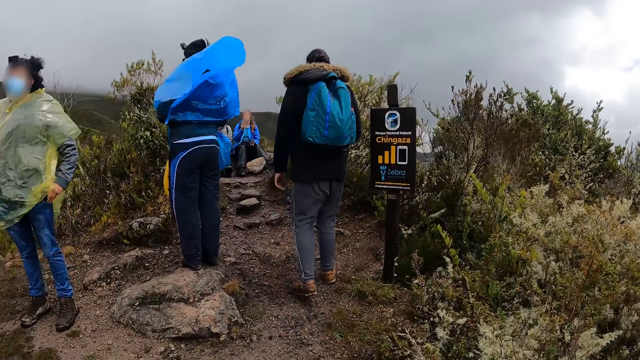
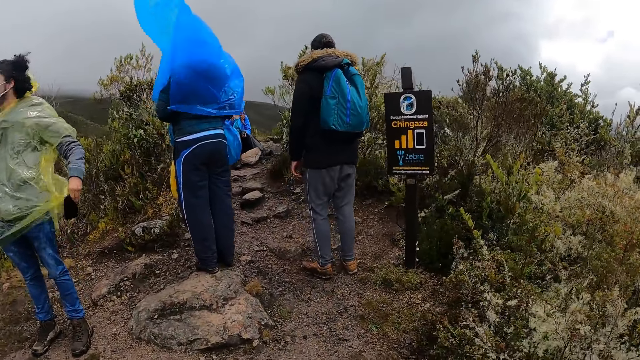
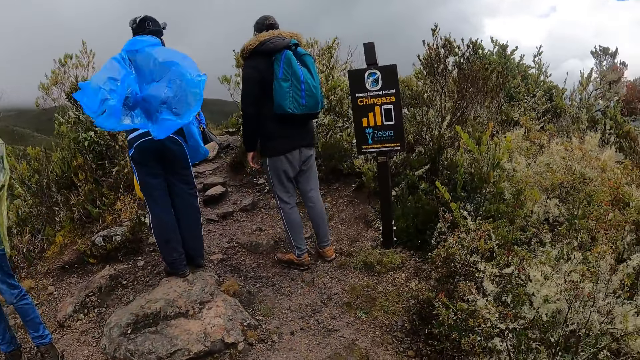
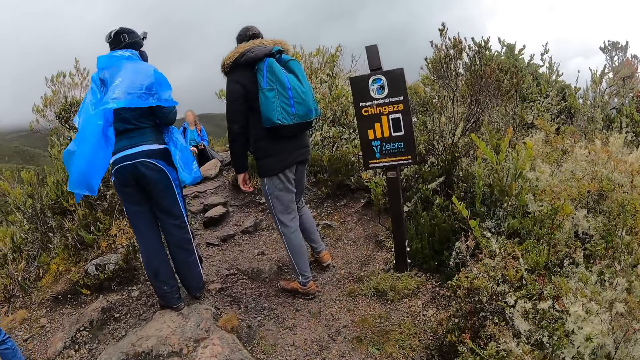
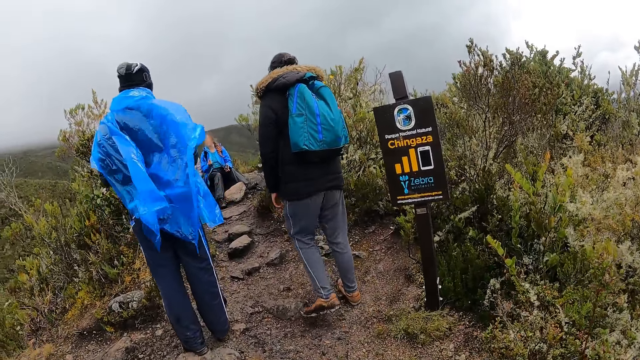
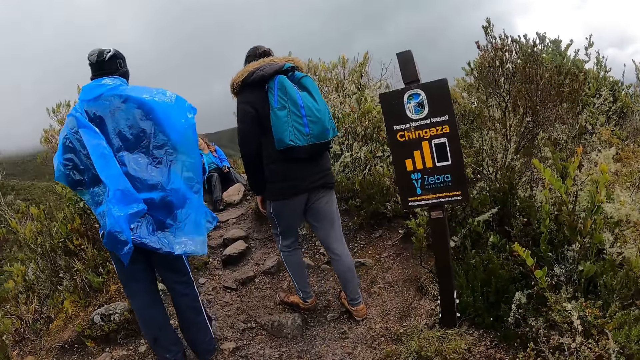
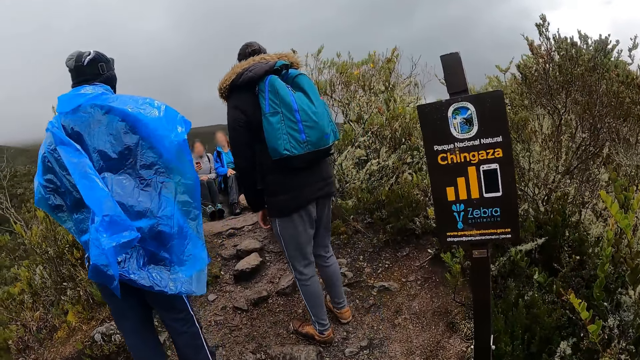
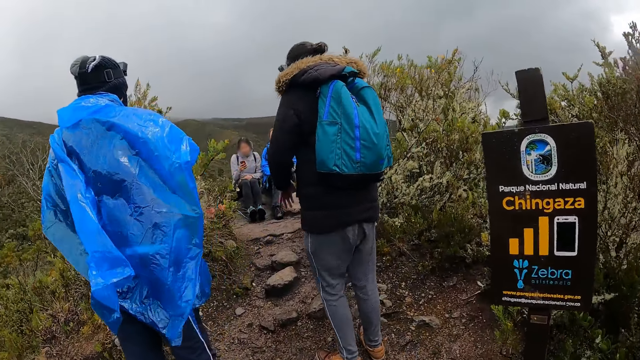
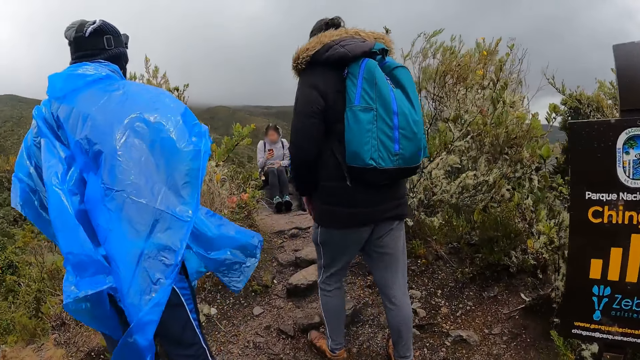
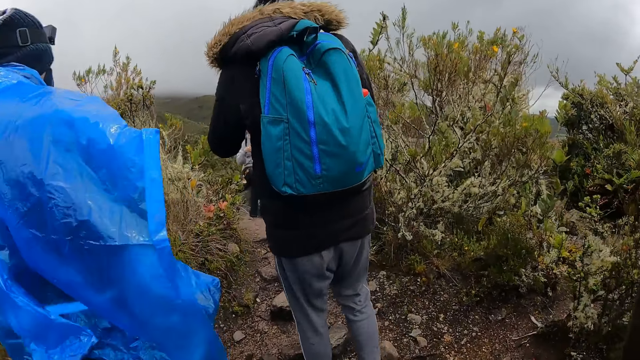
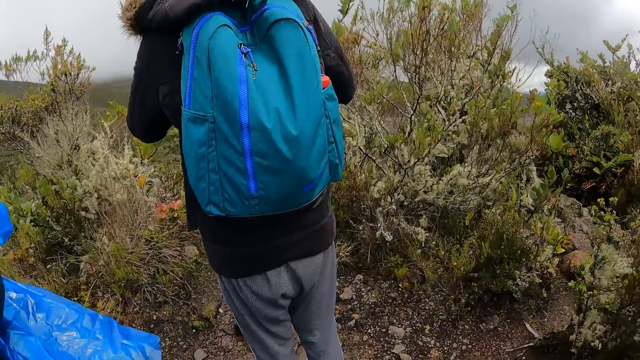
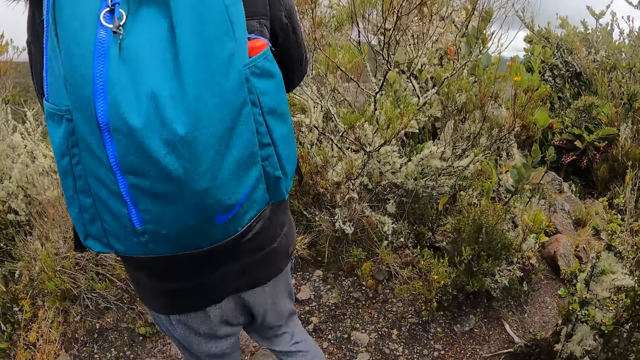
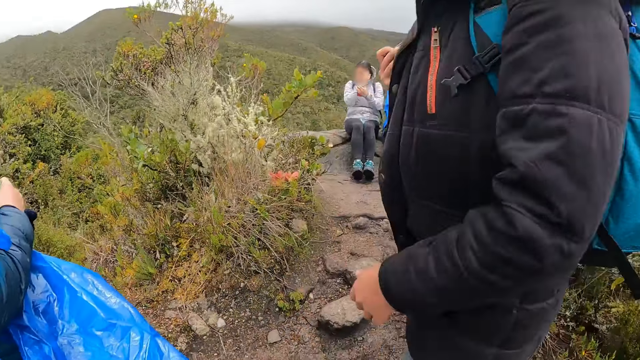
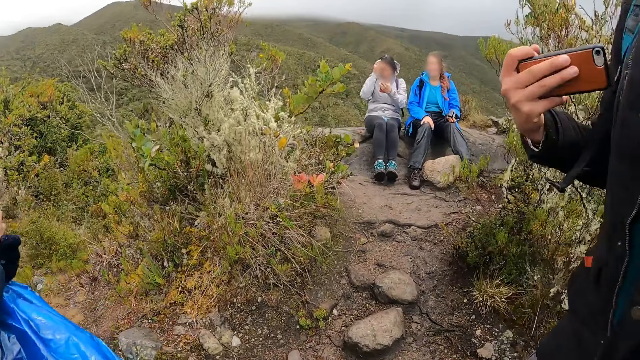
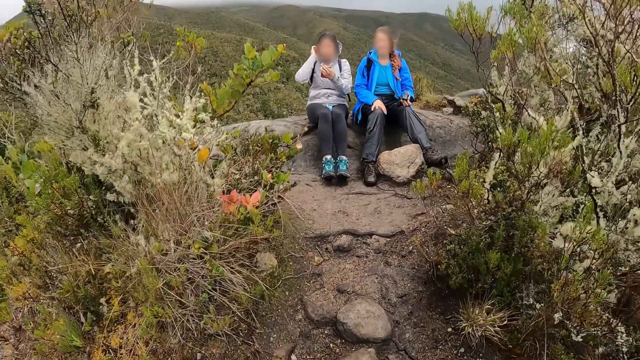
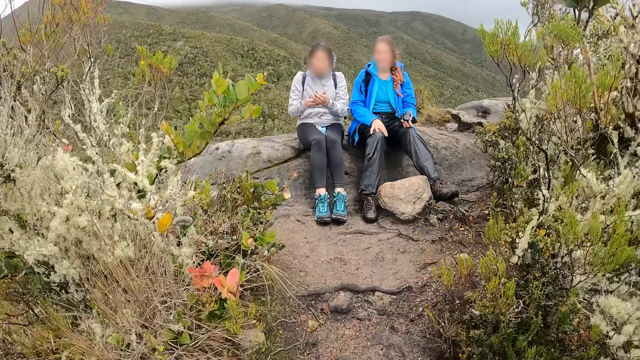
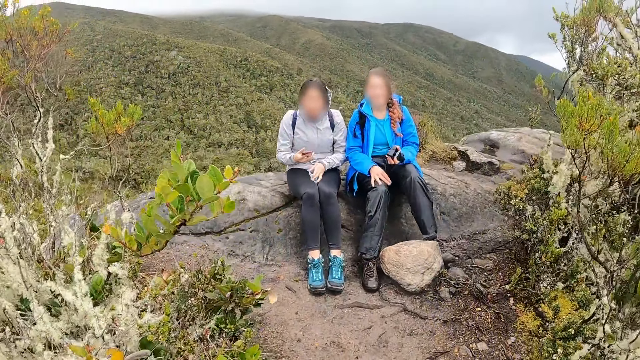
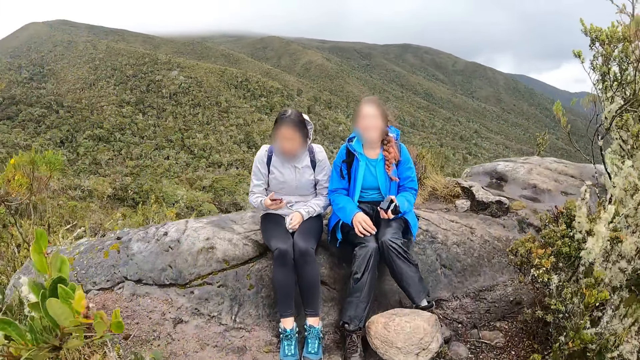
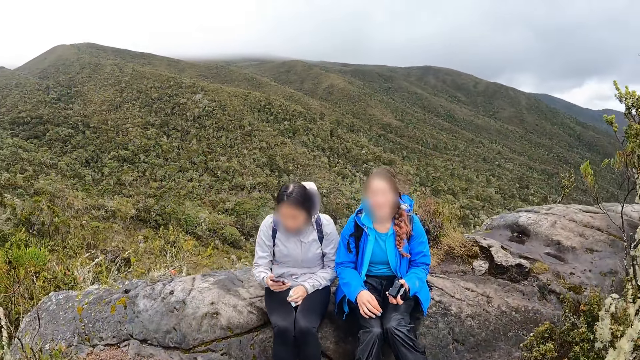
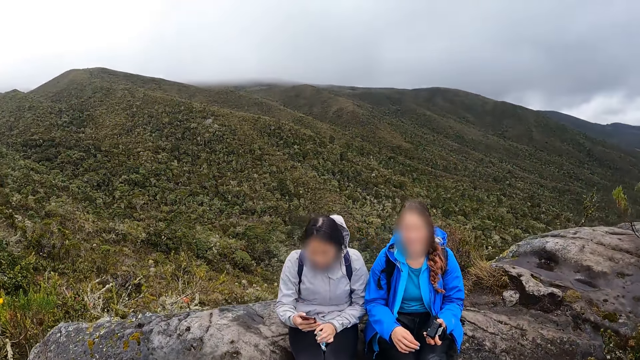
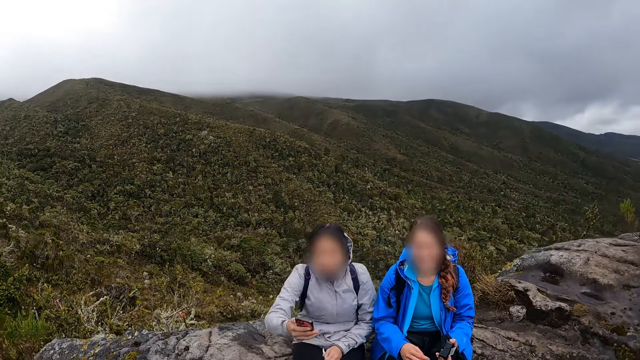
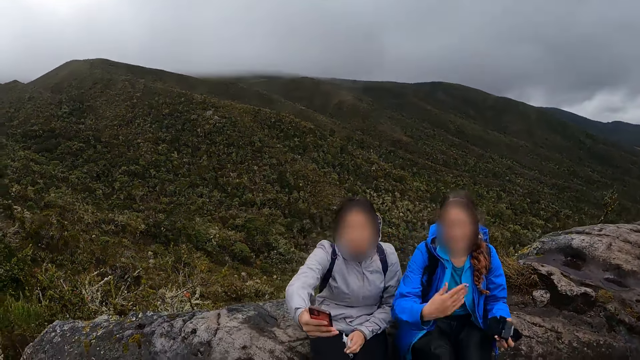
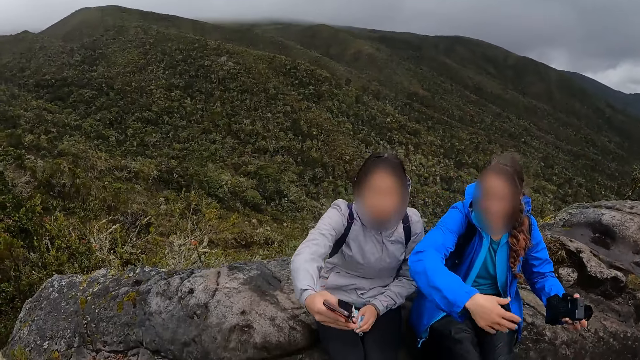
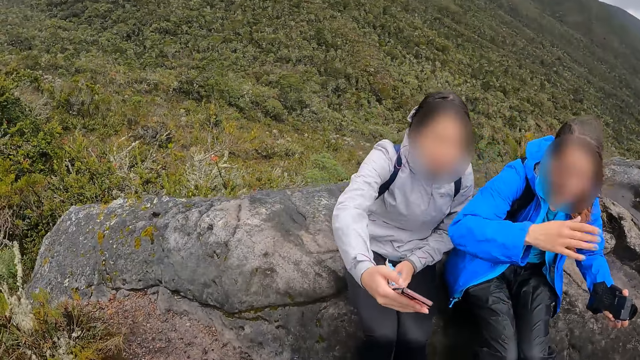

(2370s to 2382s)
A lady sits on a rock. She operates a phone. The camera wearer interacts with a group of people on the top of the mountain. A man holds a phone. The lady straightens the hair. She passes the phone to the right hand. She holds a mask. She stretches the hand with the phone towards the camera wearer.

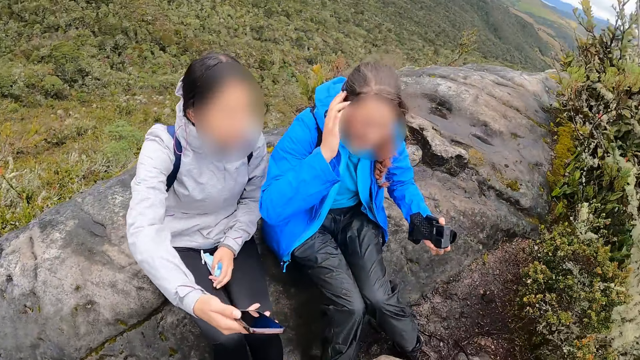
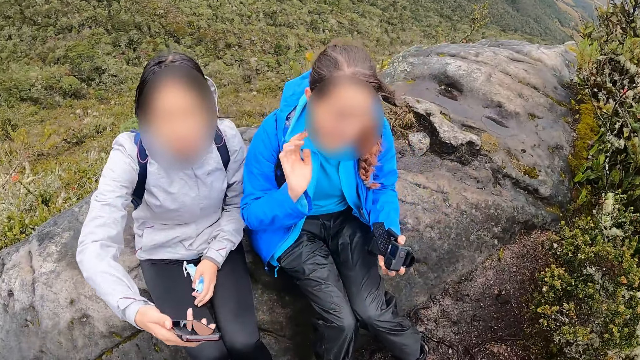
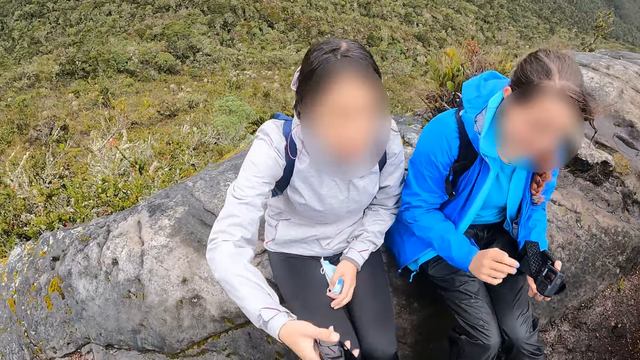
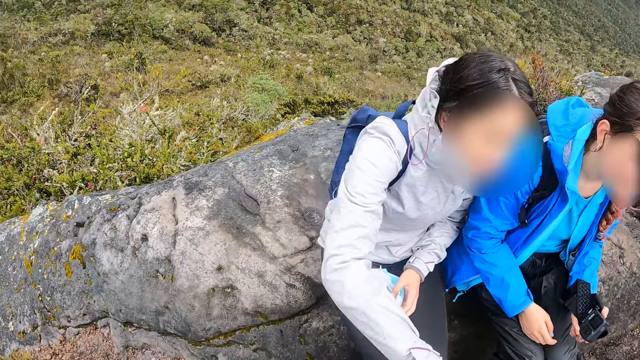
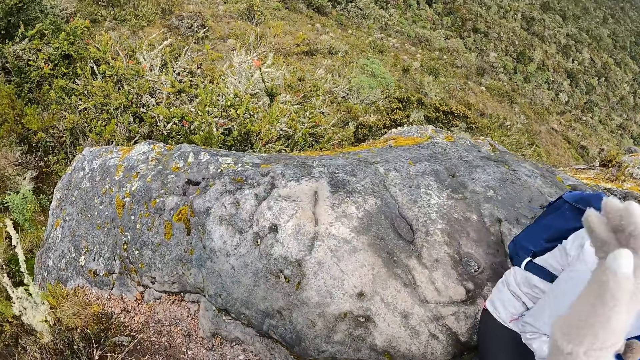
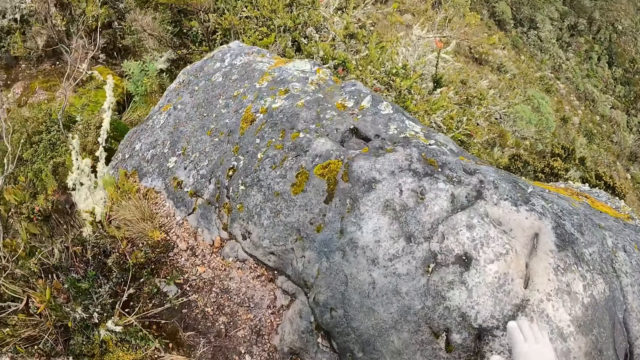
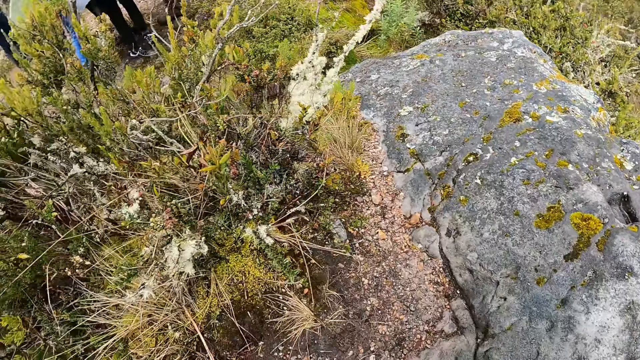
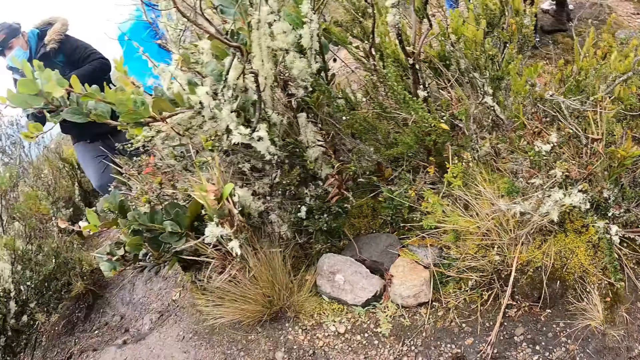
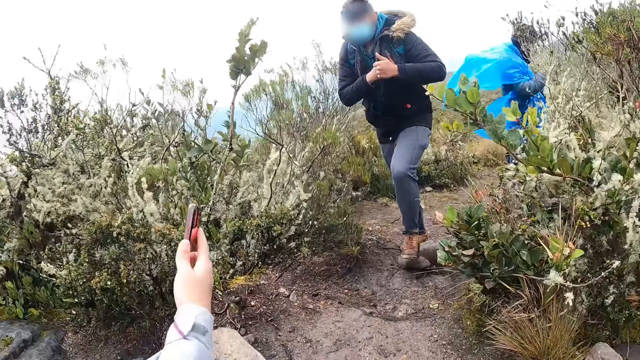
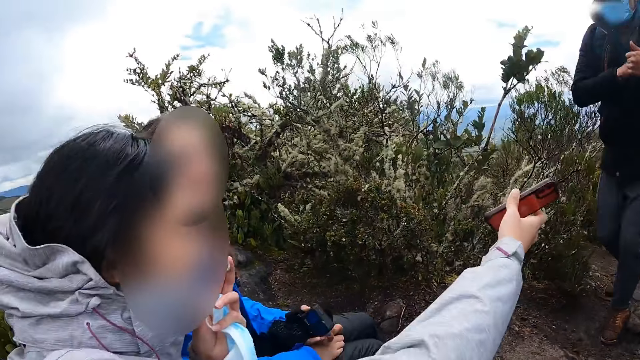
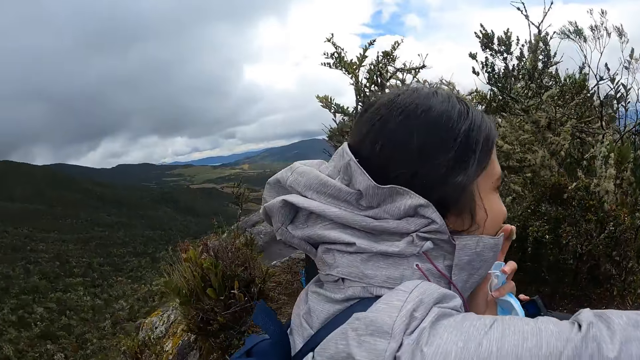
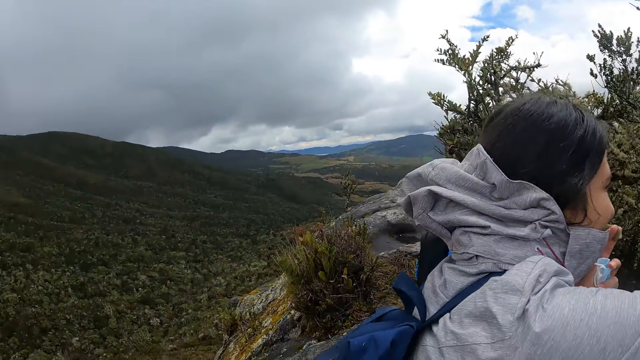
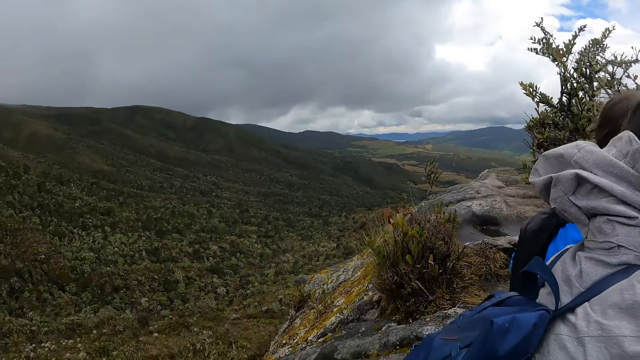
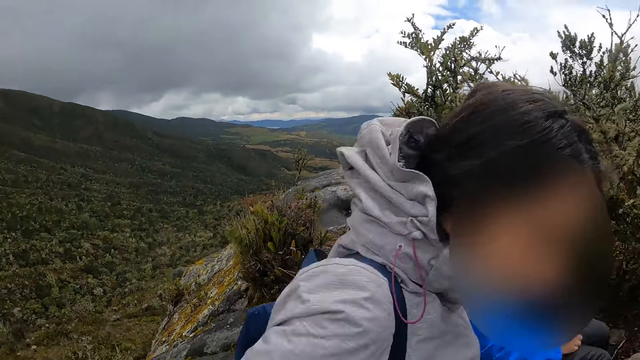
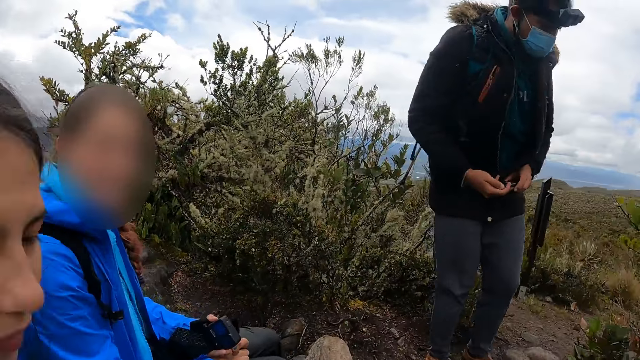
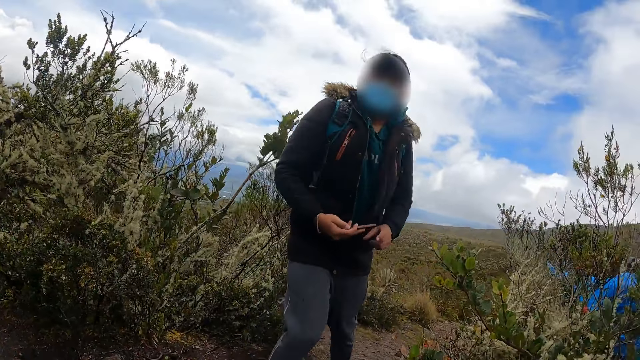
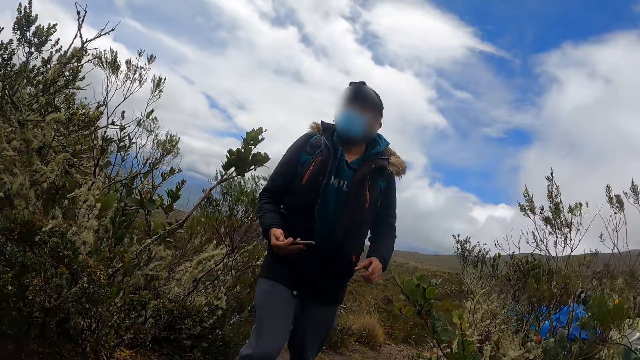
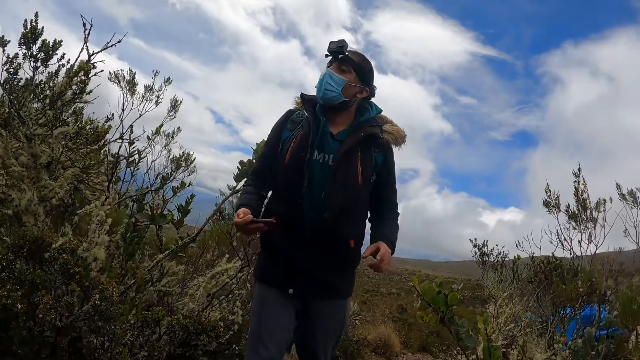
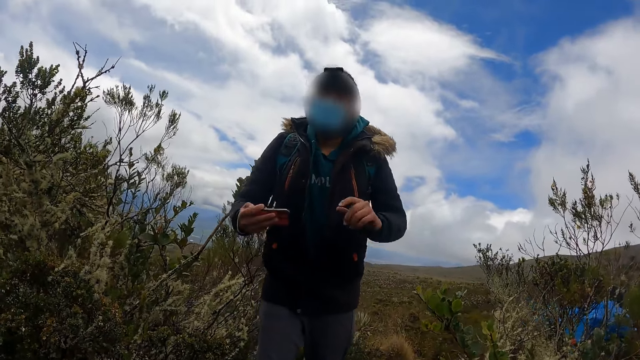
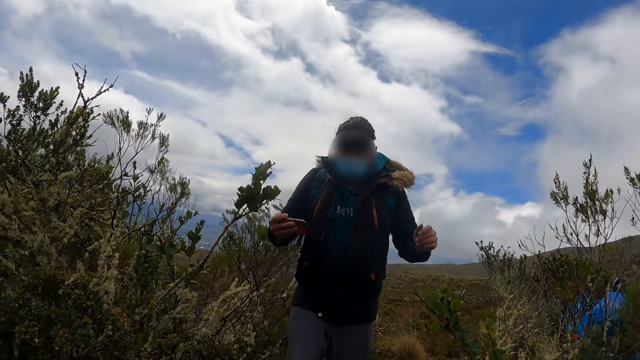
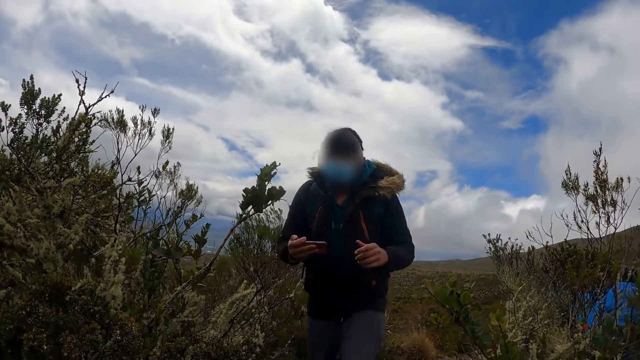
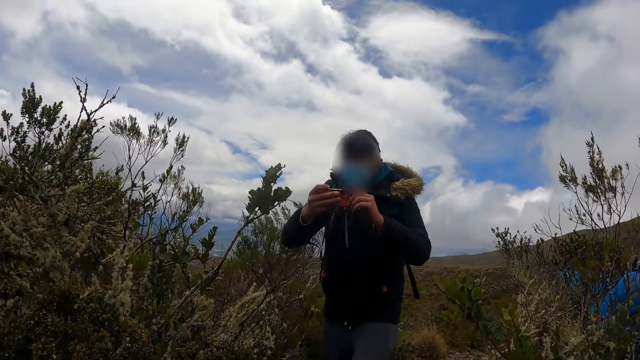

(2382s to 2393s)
The camera wearer turns around. They sit on a rock. A man walks towards a lady. The lady gives the phone to the man with her right hand. The man holds the phone. He moves the hands and holds the phone with both hands.
